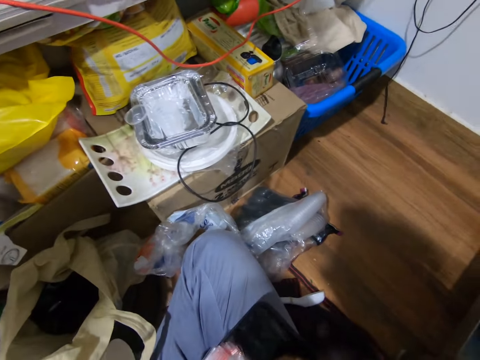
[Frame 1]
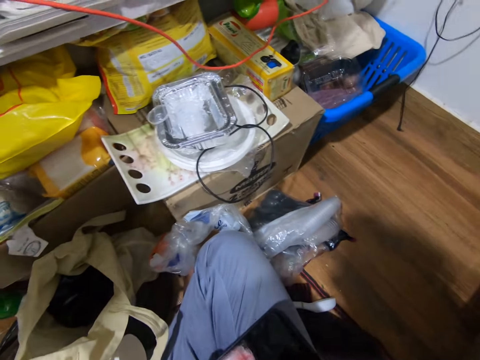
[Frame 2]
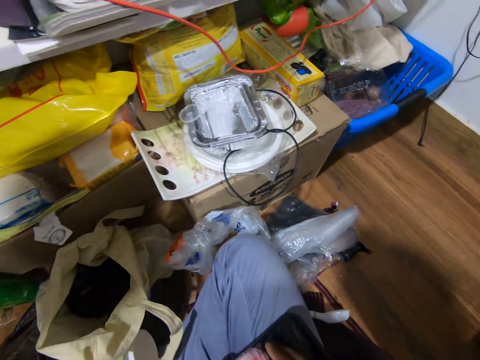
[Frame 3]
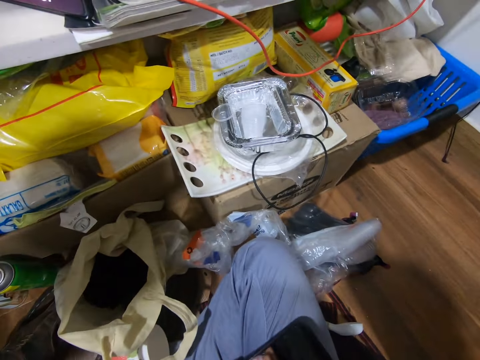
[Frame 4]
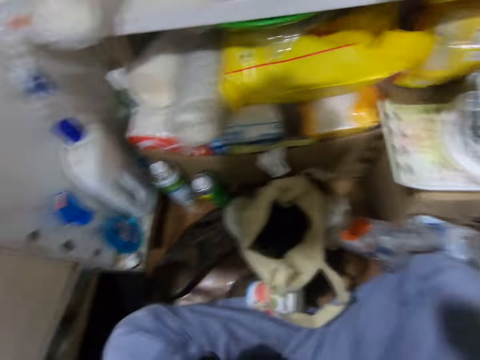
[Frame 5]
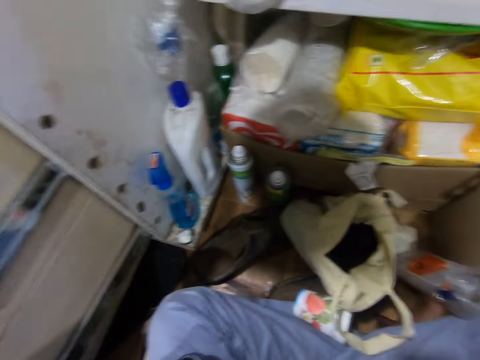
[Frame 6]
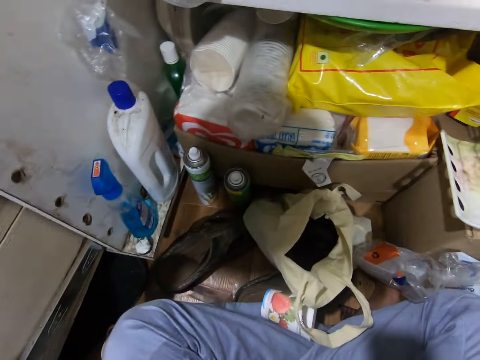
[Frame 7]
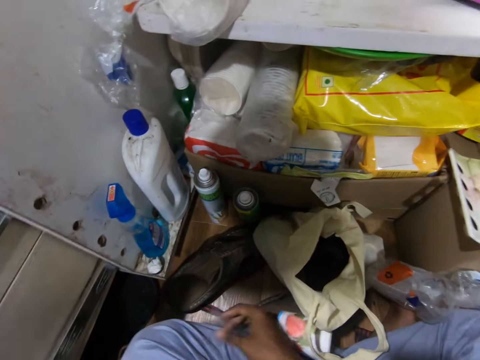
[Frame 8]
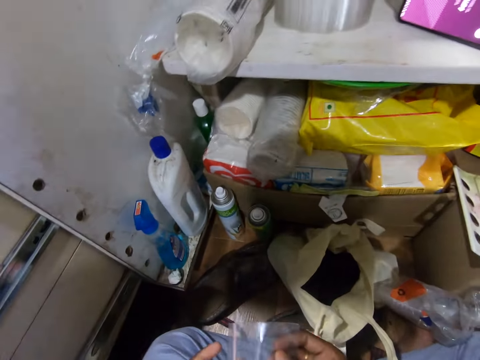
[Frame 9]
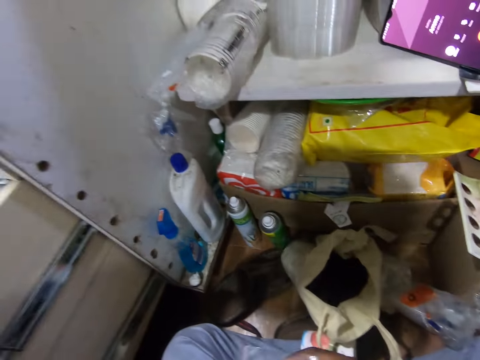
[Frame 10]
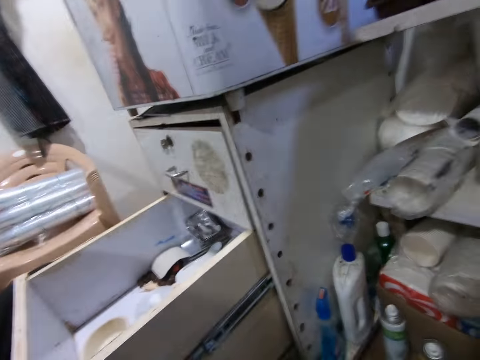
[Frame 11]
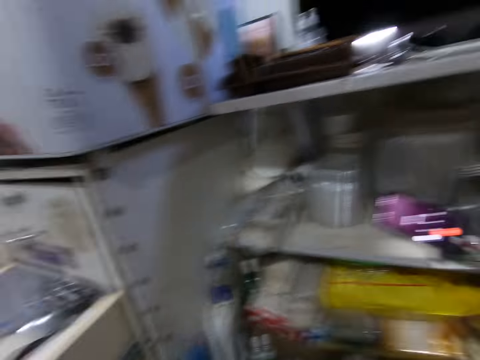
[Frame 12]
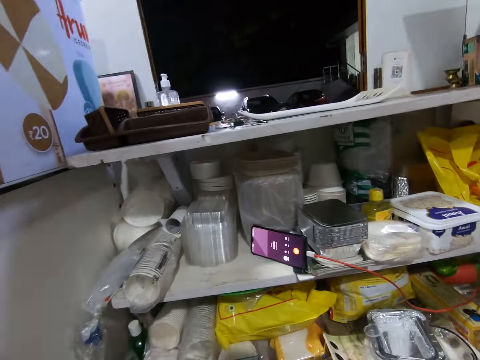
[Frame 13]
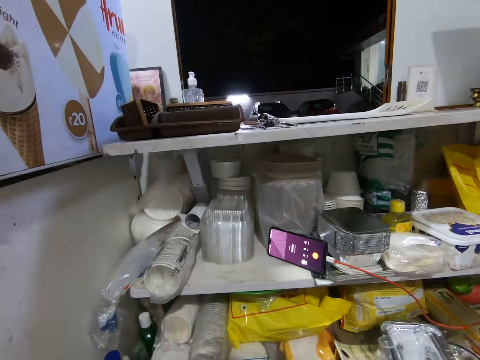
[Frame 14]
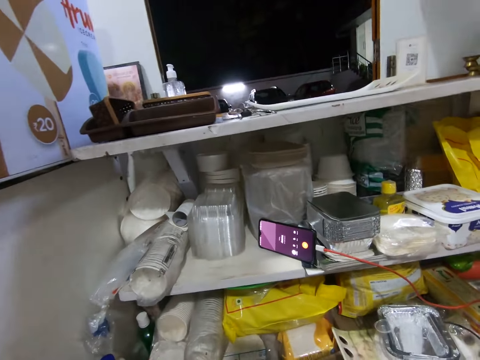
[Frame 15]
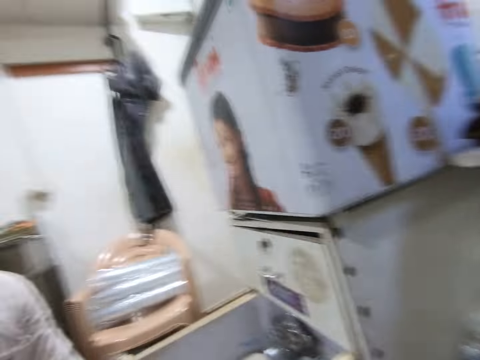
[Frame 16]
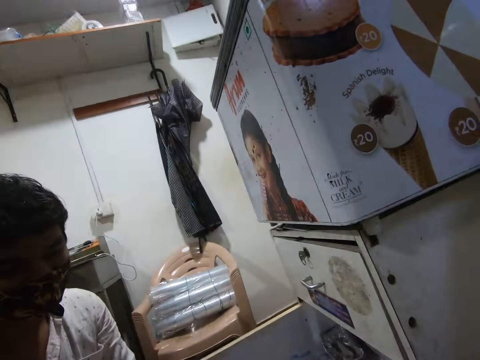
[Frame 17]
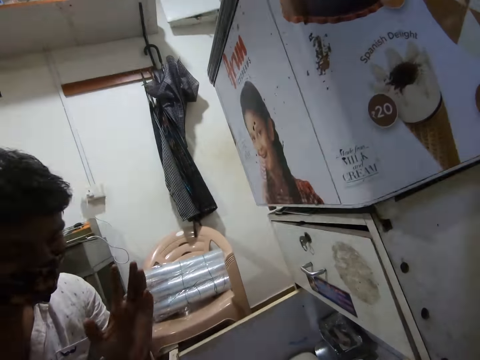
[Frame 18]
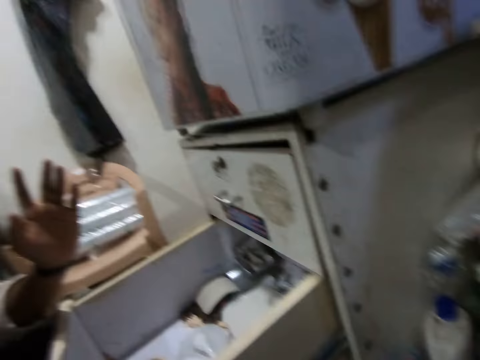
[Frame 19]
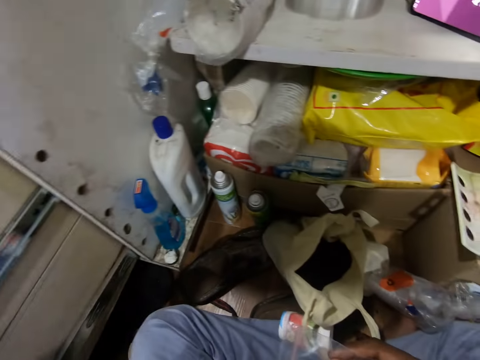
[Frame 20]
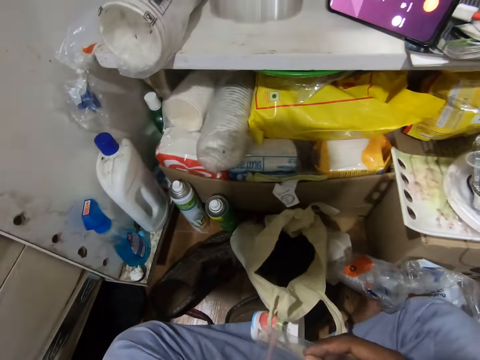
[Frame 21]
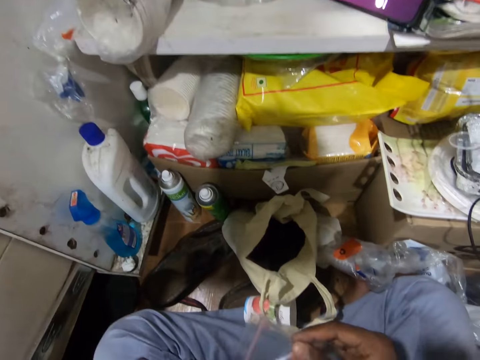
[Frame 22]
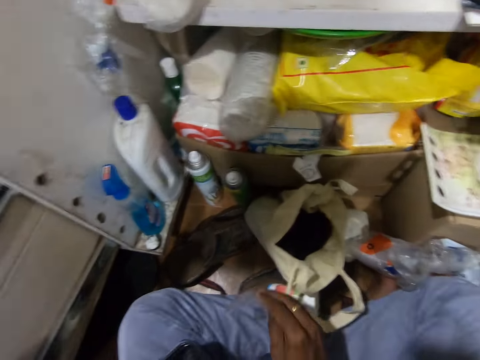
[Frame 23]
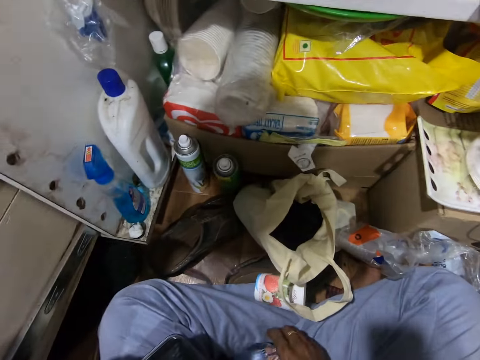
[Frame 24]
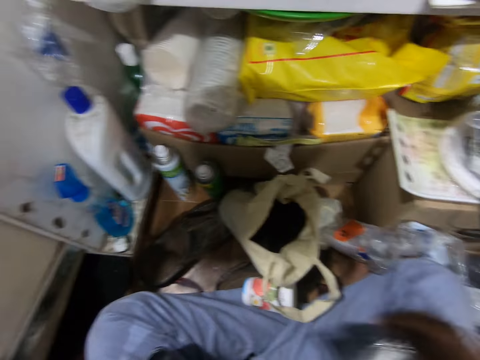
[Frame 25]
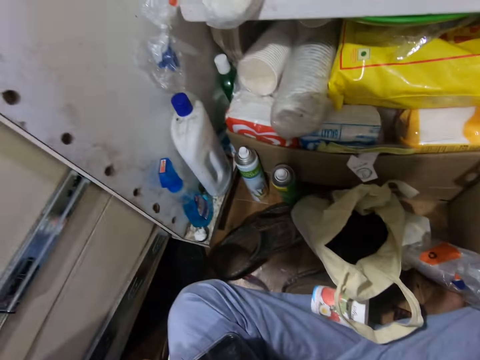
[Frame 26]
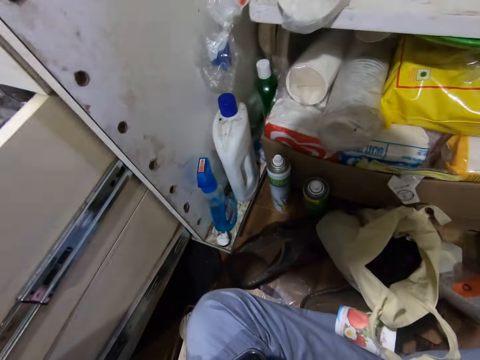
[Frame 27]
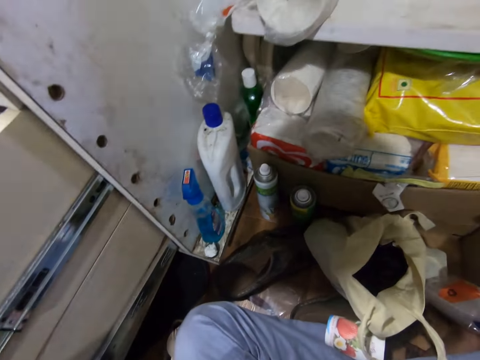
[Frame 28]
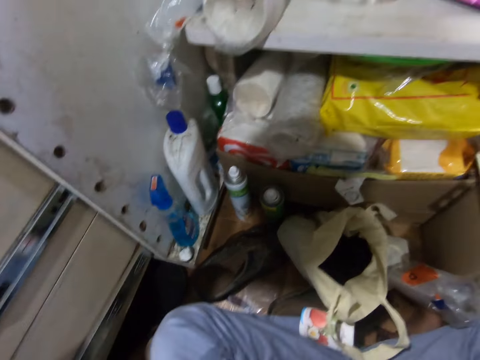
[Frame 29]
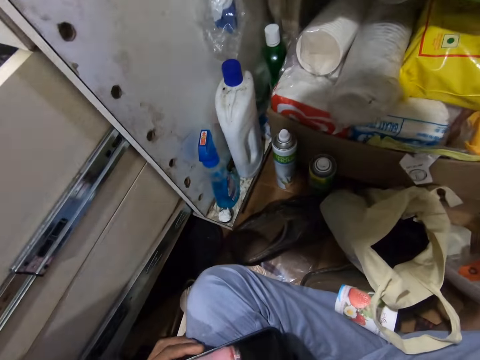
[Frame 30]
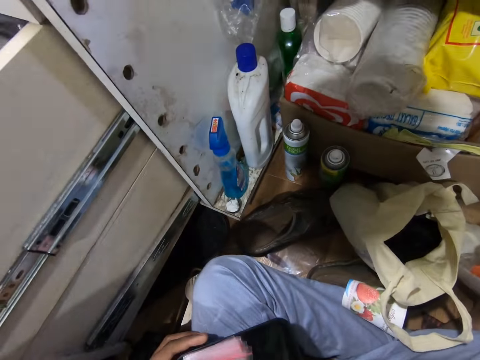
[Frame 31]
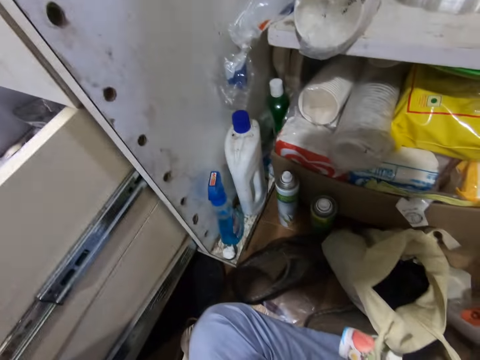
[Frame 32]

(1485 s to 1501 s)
The camera wearer picks the black tray from his right lap with both hands. He places the black tray on his left lap with both hands. He removes his right hand from the black tray on his left lap. He picks a polythene pack from his left leg with his right hand. He holds the polythene pack with both hands. He converses with the woman. He looks at the woman. He throws the polythene pack to the floor with his right hand. He picks a silver pack from the floor with his right hand.

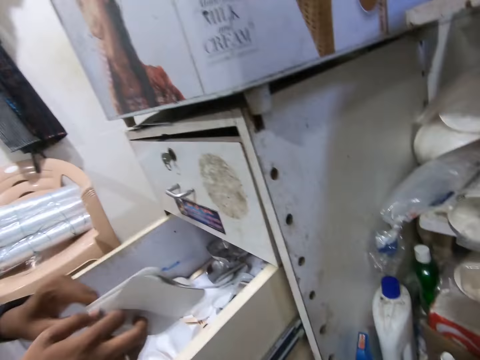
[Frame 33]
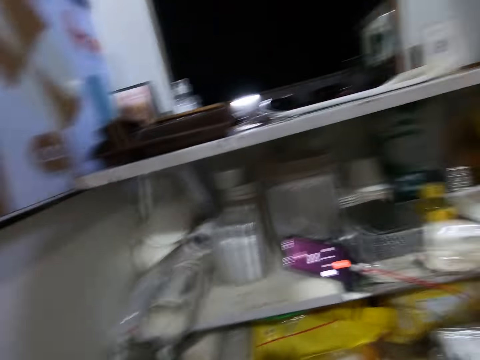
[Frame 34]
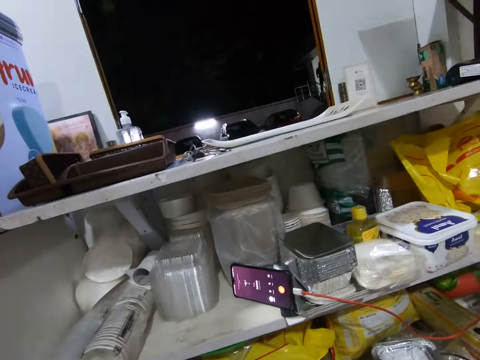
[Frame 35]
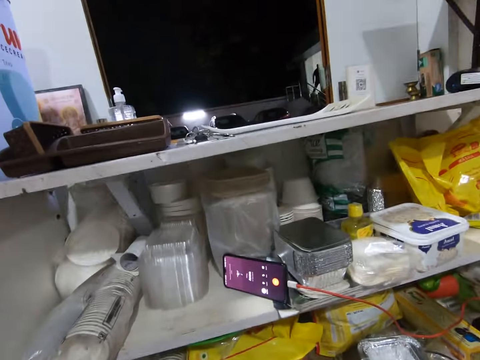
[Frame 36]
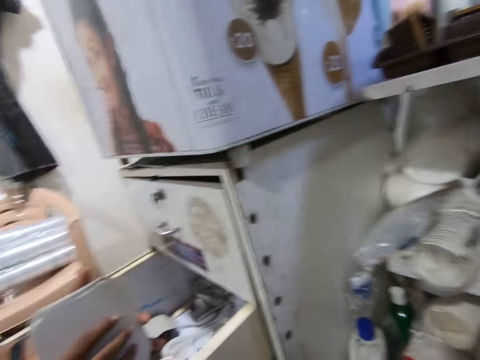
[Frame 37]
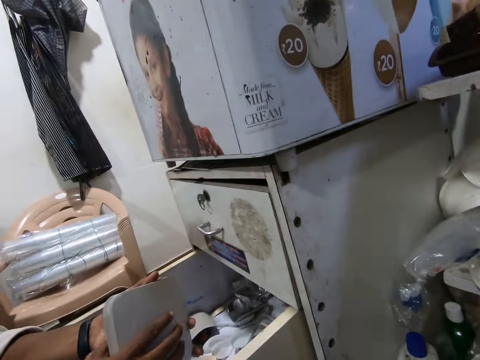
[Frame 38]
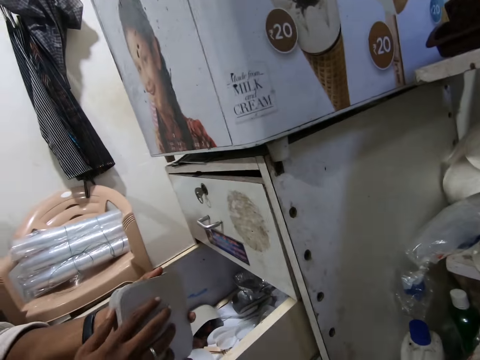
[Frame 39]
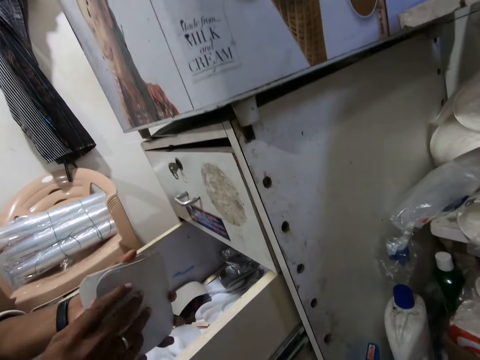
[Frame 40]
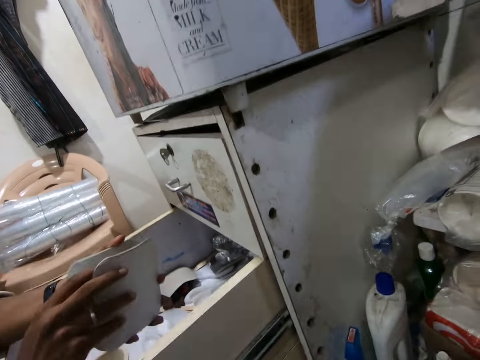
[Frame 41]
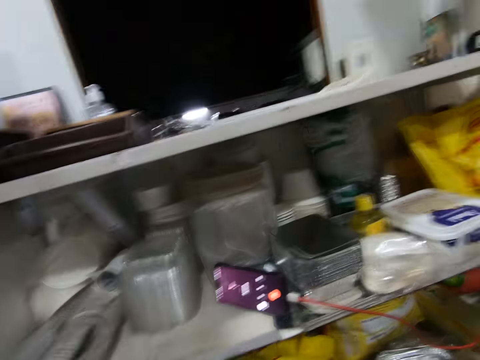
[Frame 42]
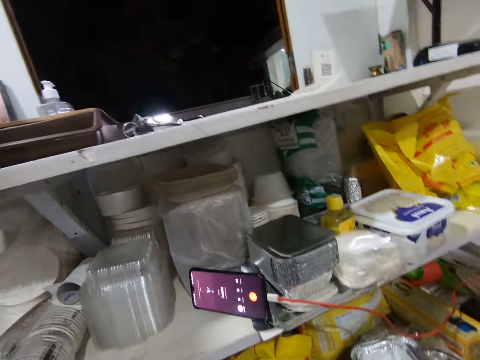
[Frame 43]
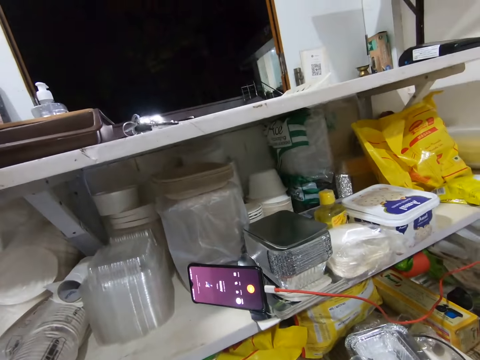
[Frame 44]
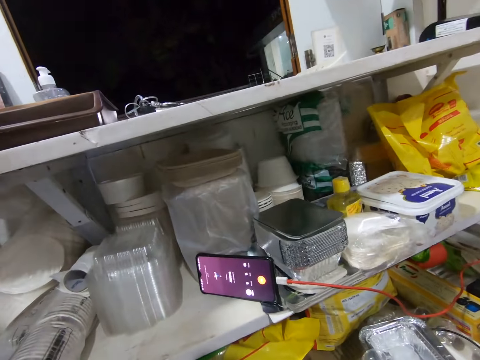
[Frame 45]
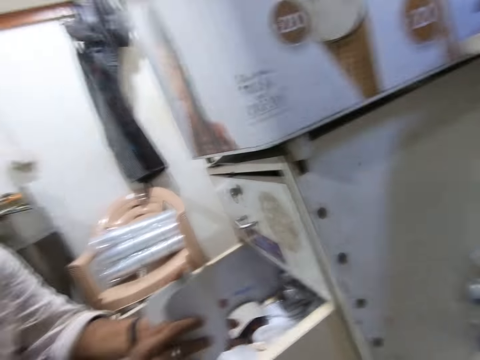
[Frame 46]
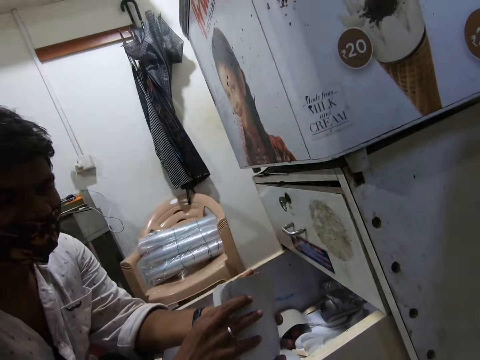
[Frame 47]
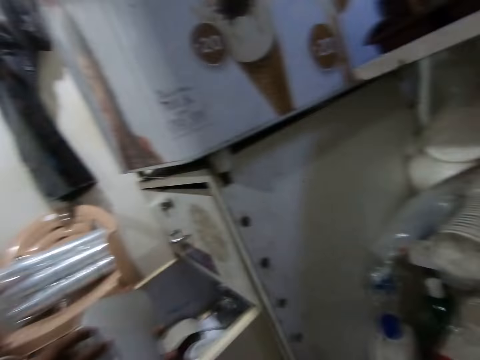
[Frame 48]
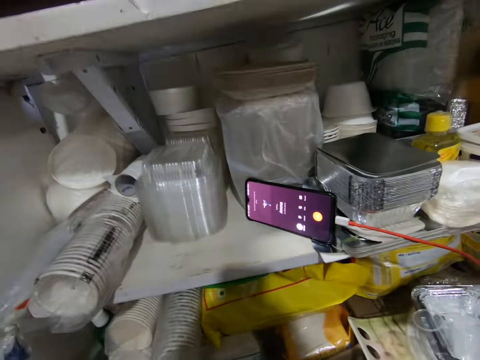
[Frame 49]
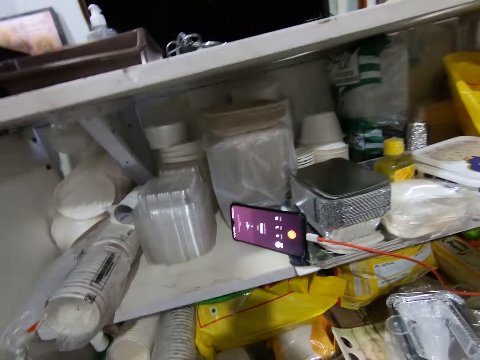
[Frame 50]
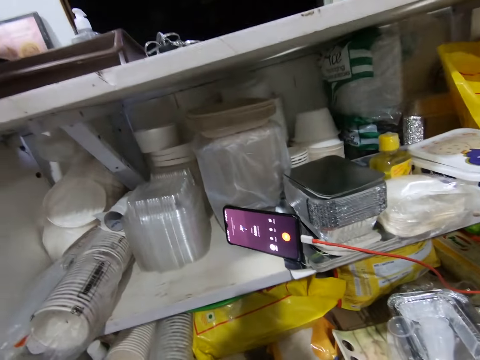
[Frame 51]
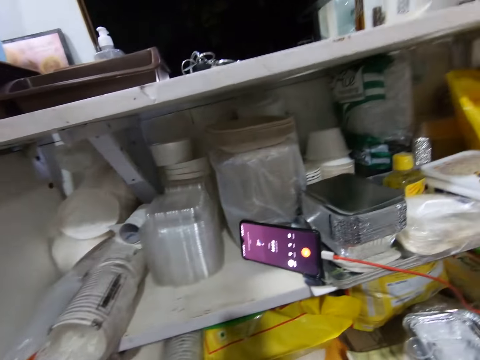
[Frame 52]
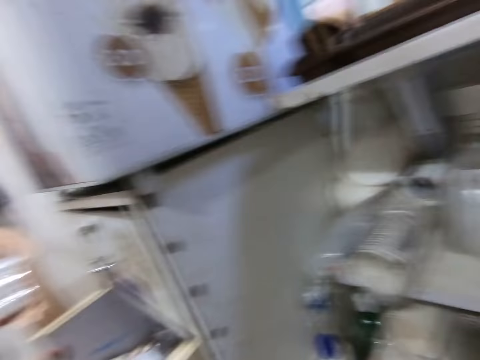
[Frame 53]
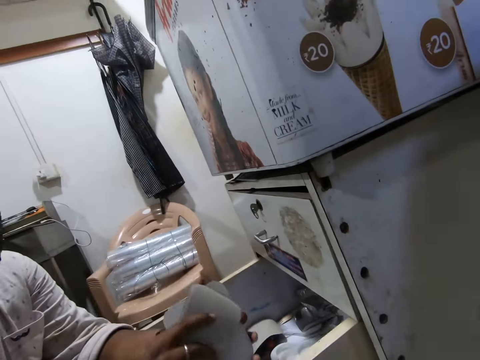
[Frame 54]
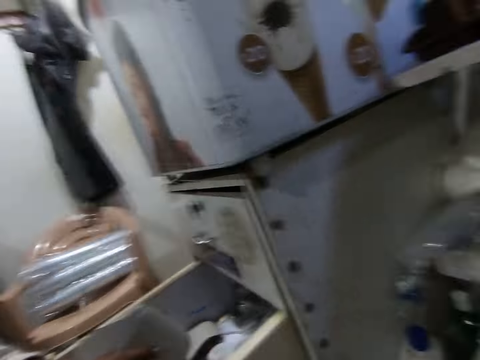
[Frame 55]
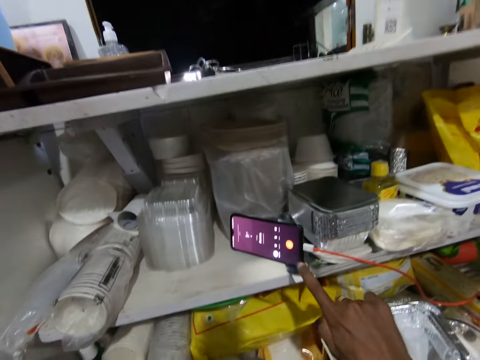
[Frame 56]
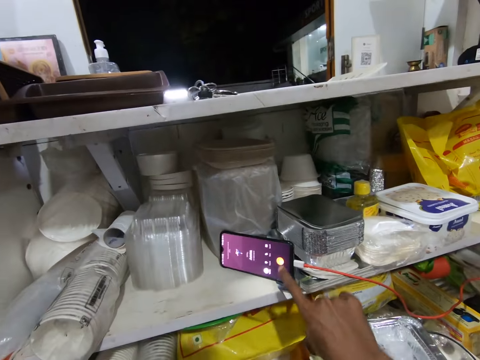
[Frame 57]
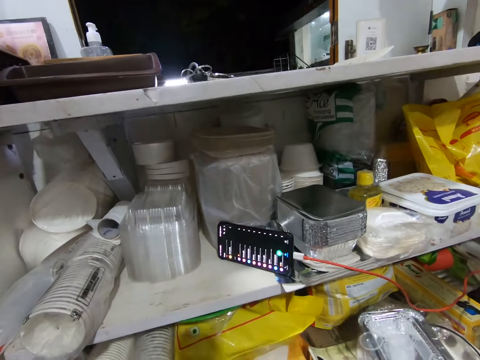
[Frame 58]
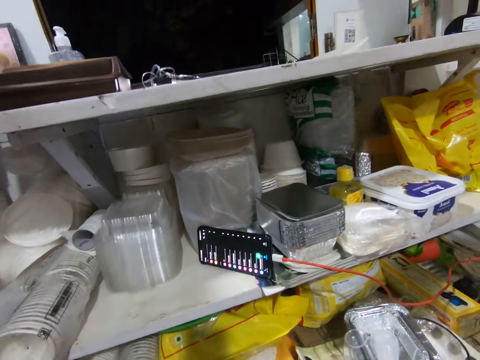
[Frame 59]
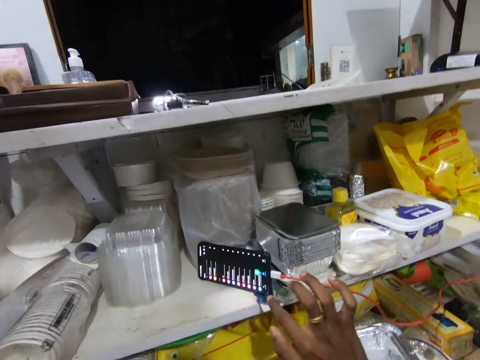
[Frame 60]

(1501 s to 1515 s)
A woman picks some silver cards in both hands with her right hand. The woman holds things. The camera wearer looks at the phone. The woman places some silver cards on the silver cards in her left hand with her right hand. The camera wearer operates the phone on the second layer of the shop counter with his right hand.
